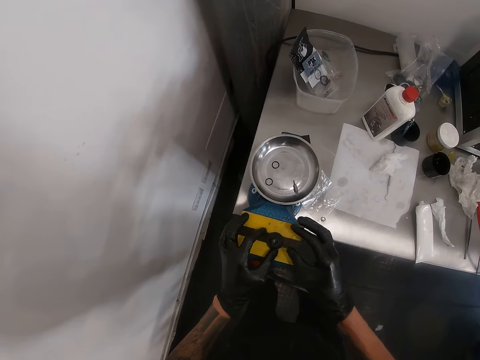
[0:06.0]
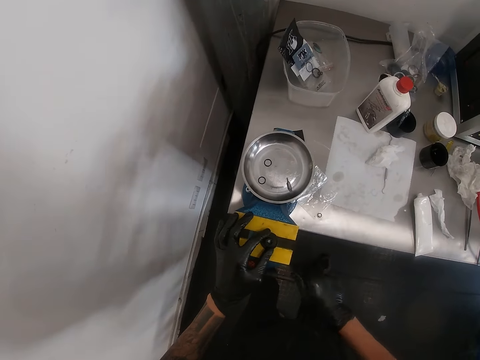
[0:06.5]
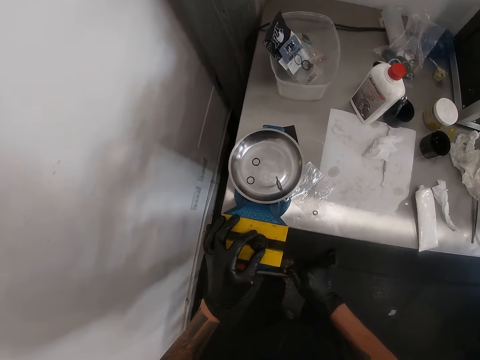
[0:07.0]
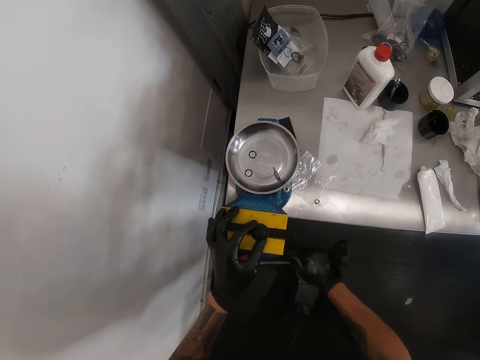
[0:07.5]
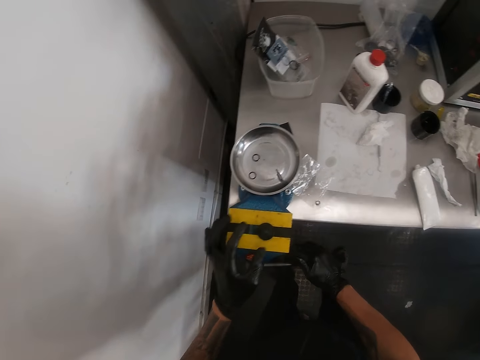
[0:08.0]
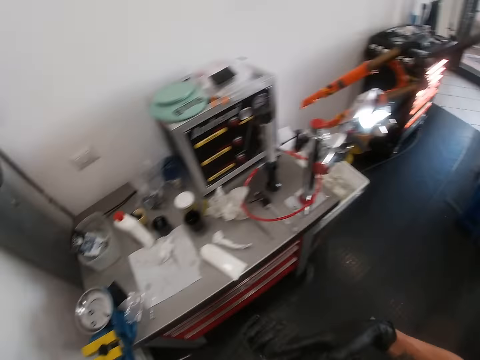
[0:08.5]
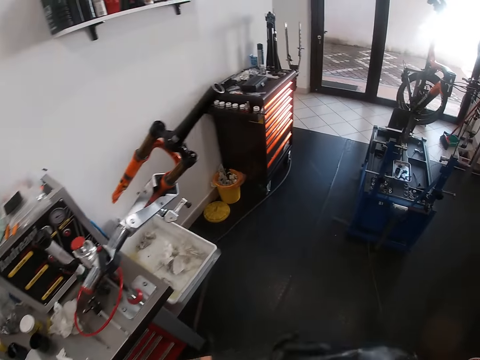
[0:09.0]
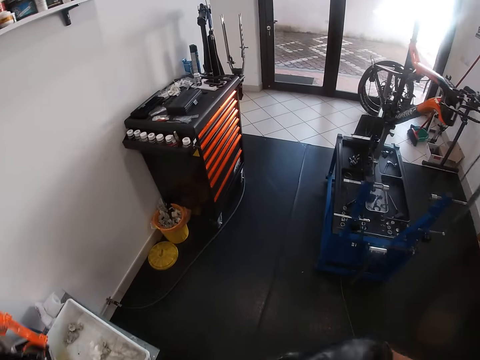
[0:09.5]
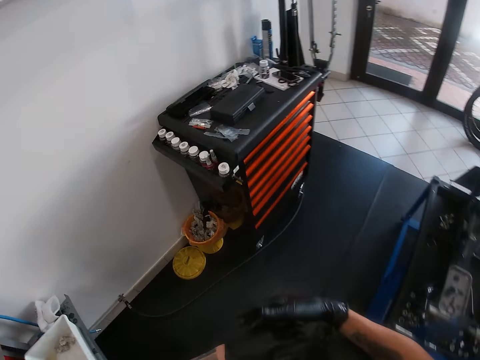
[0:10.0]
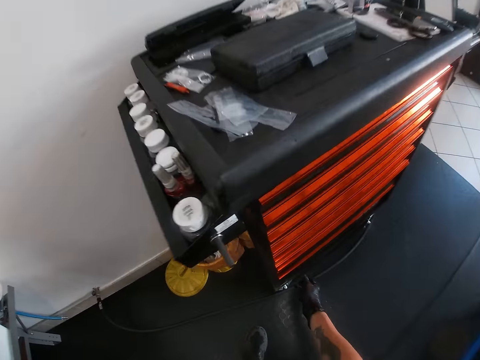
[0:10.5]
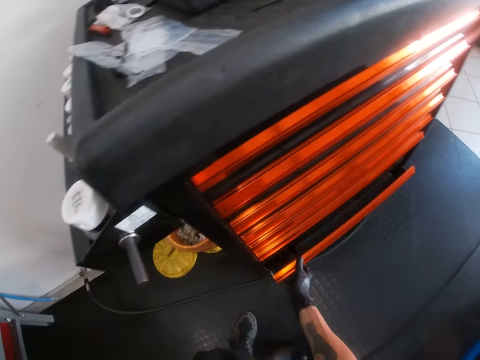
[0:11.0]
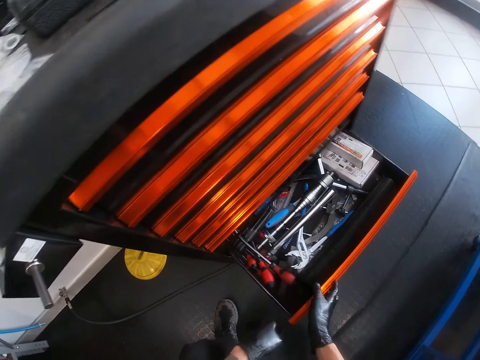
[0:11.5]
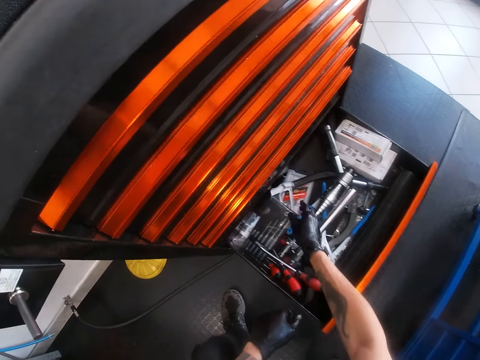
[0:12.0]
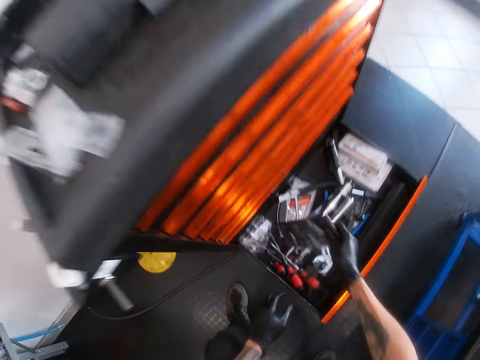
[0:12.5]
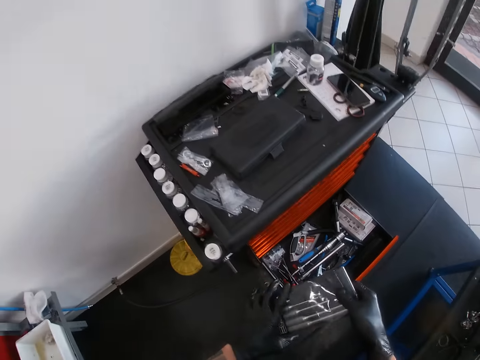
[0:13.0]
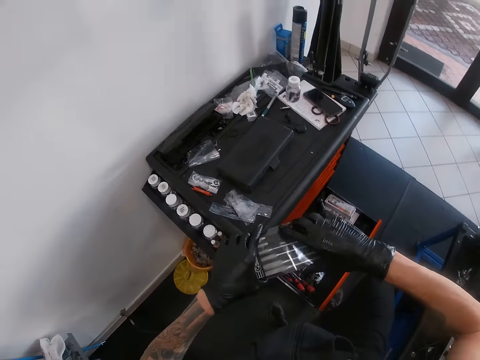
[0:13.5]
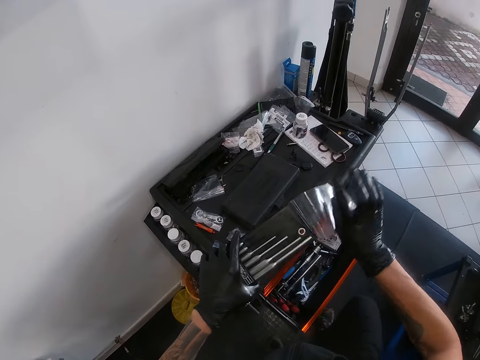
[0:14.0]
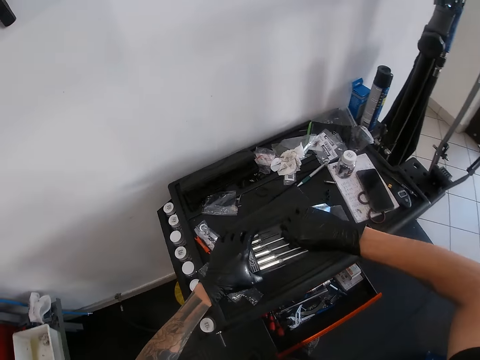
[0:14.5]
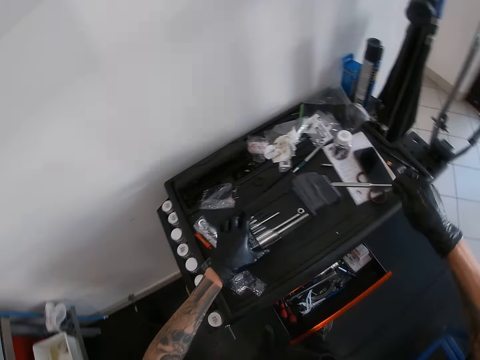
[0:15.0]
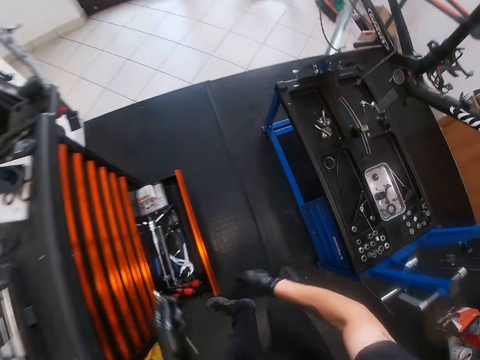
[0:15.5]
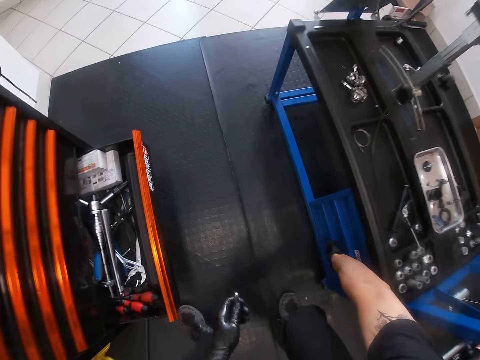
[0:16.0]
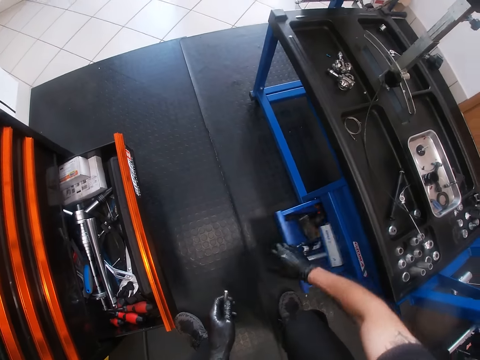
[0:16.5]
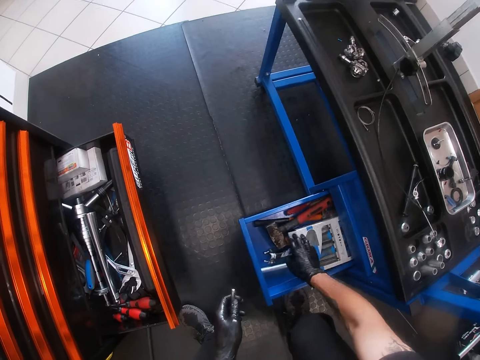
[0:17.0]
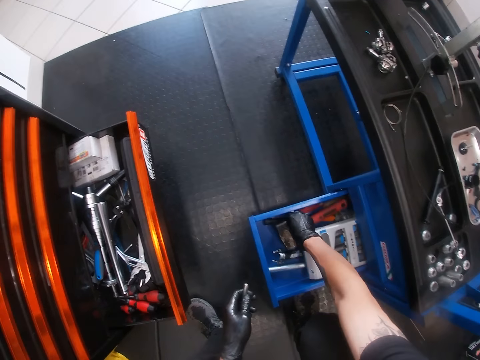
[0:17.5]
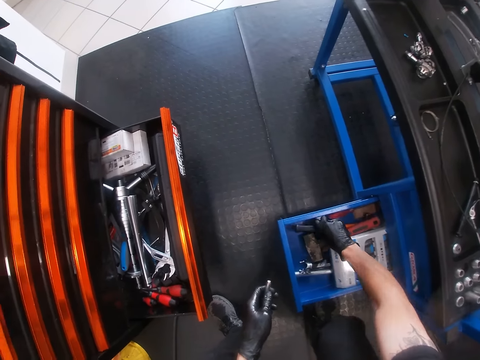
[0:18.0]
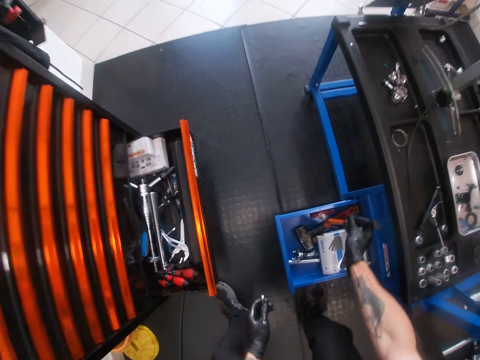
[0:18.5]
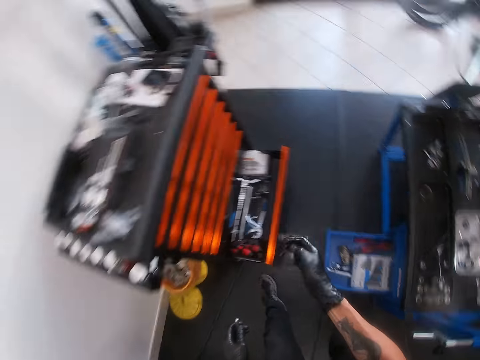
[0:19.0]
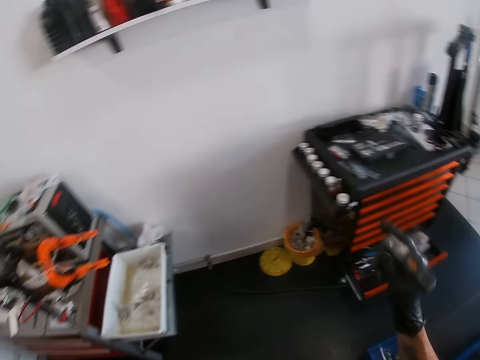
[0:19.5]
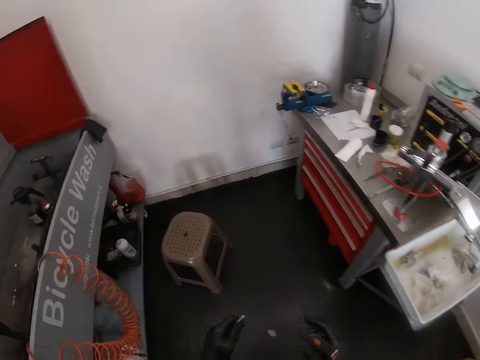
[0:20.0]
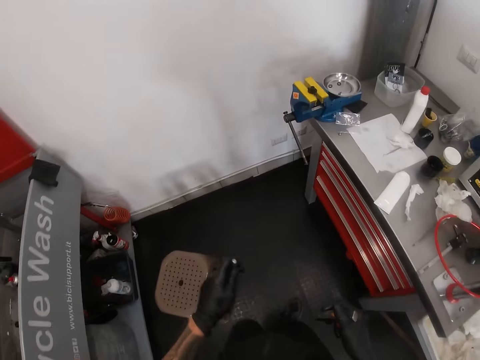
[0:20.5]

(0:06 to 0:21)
The camera wearer holds the adjustor knob on the table vice with his left hand. He holds the table vice handle with his right hand. He walks around the room. He opens a drawer with his right hand. He picks up a chain tool kit from the drawer with his right hand. He opens the polythene bag. He removes a chain tool or metal from the chain tool kit with his right hand. He drops the chain tool kit on a table with his left hand. He opens a drawer with his right hand. He picks up a hammer from the drawer with his right hand.

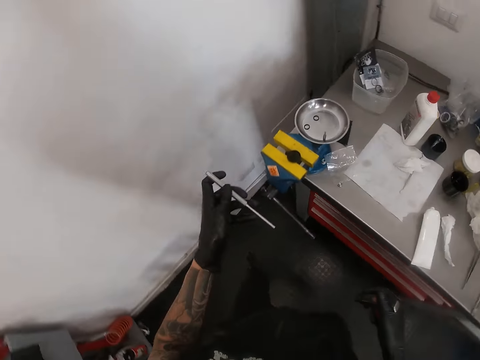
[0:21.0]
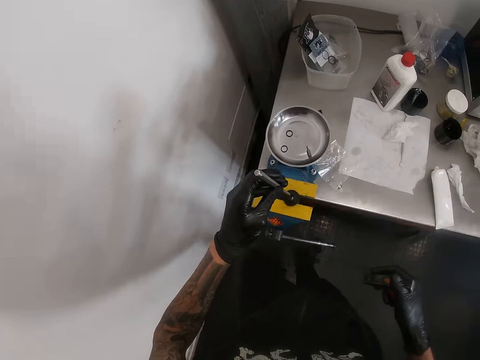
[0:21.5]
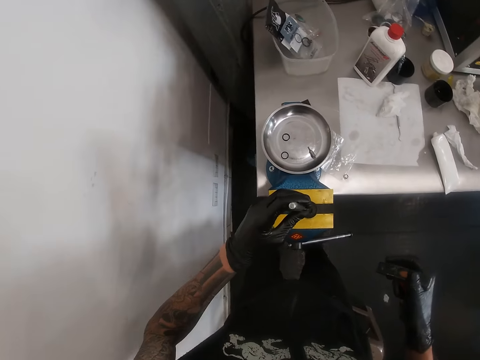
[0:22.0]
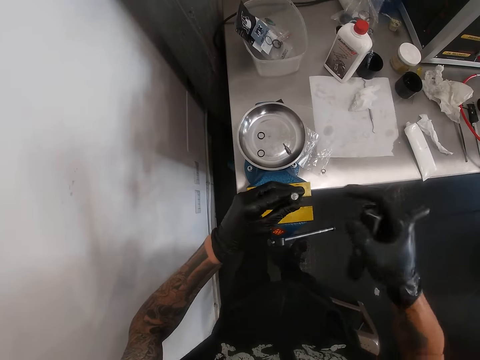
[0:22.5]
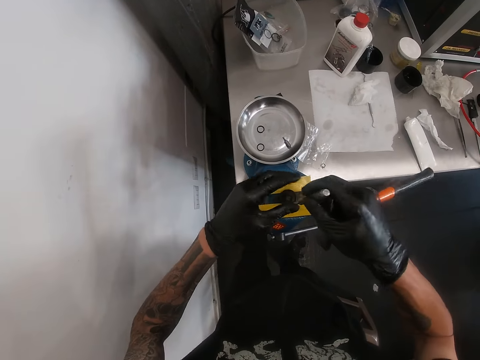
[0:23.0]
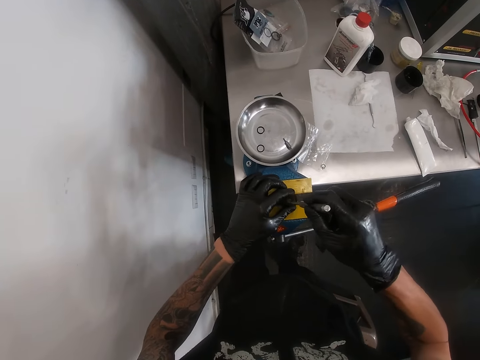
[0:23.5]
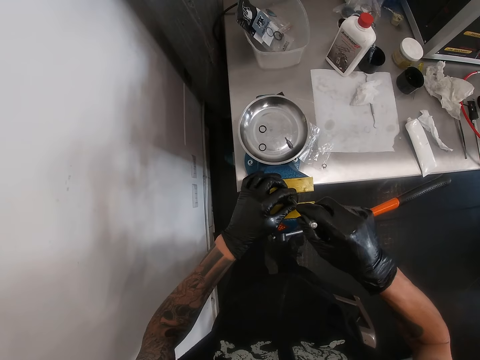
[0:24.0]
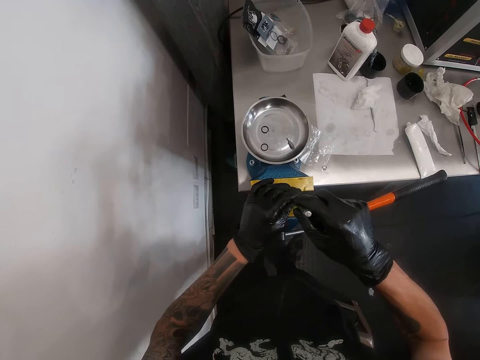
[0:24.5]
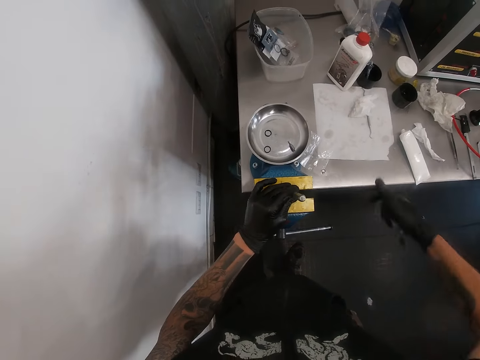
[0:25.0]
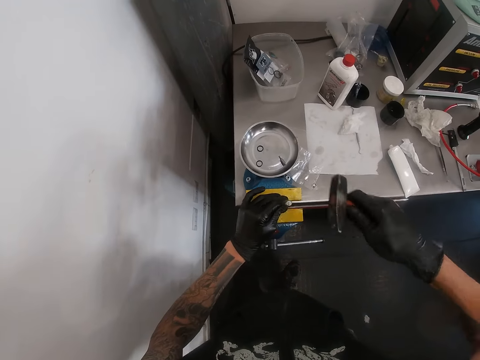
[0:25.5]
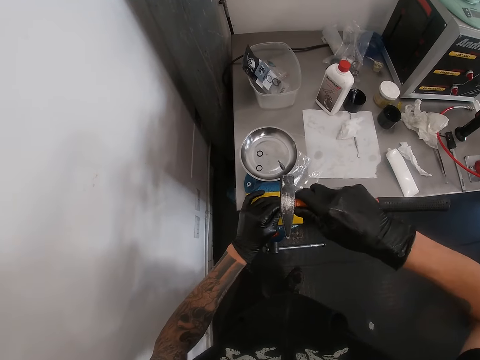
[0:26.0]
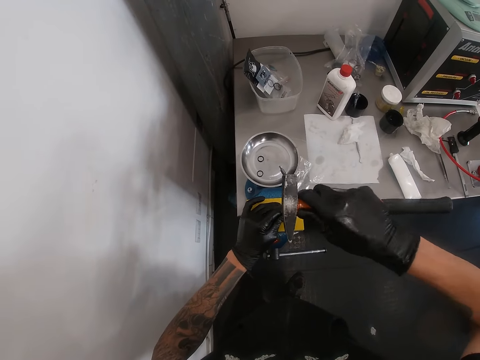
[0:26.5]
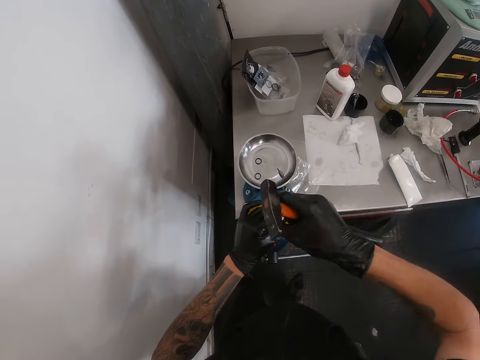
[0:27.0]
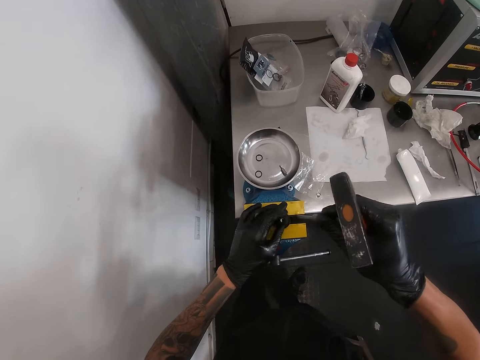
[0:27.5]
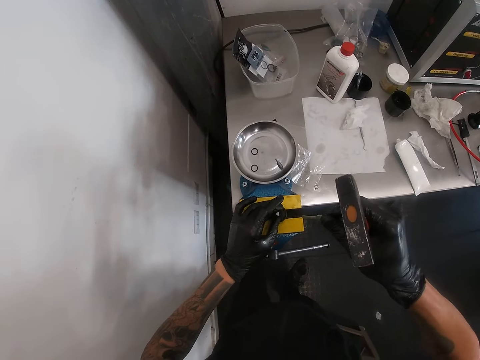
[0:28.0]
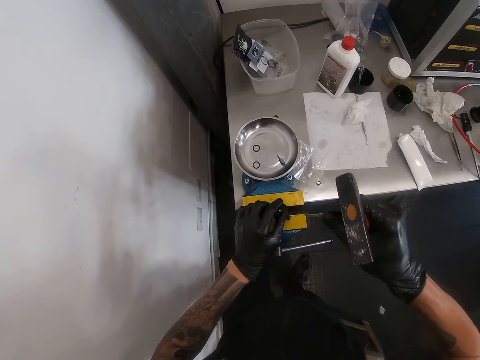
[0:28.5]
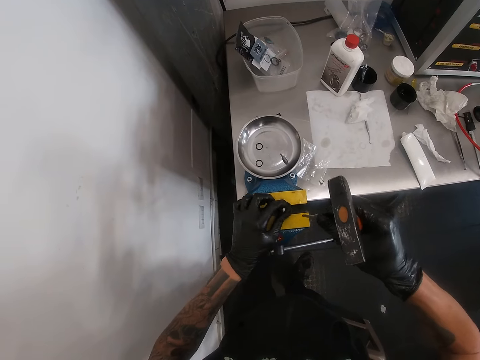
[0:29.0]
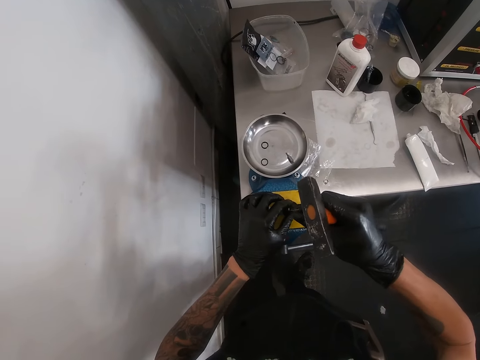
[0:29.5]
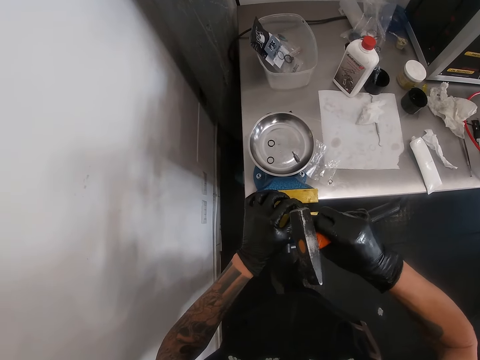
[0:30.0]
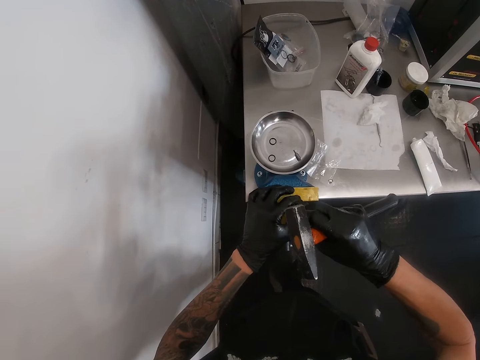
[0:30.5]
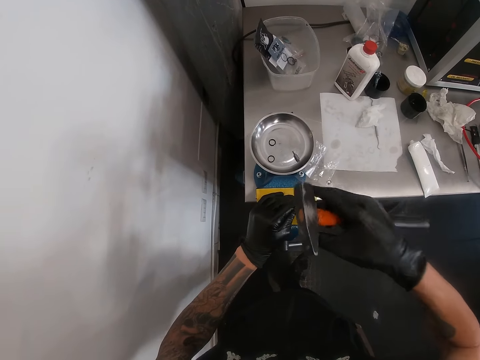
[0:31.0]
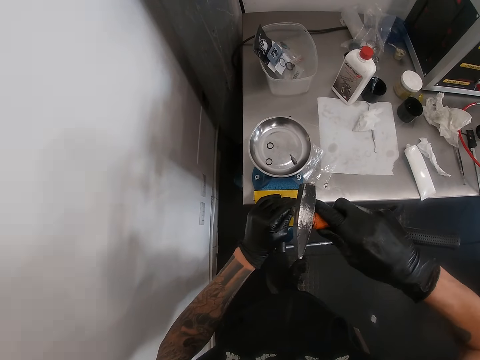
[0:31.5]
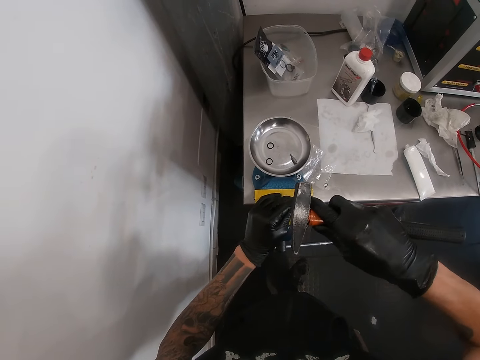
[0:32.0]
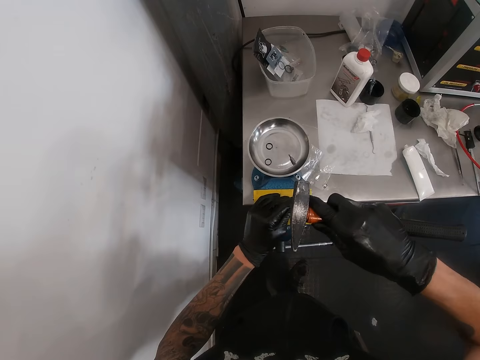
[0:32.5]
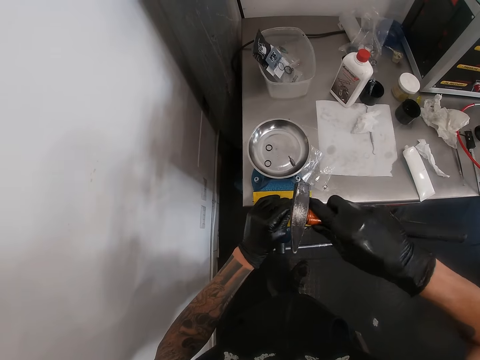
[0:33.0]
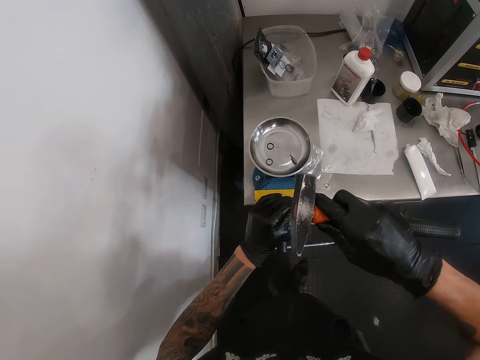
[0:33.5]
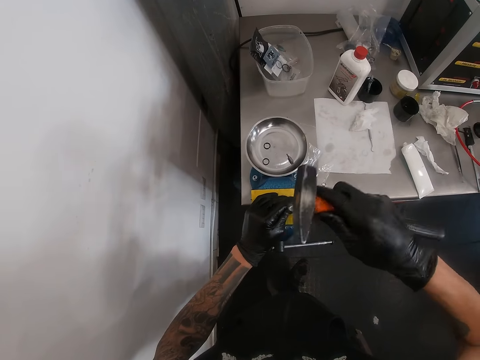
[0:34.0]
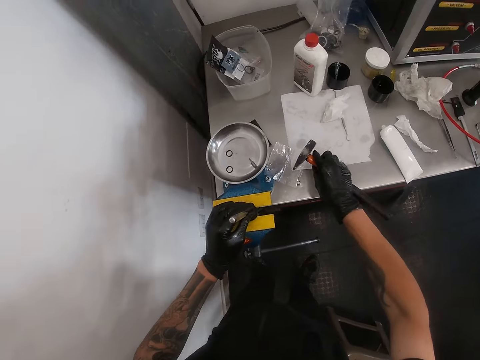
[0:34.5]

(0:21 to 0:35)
The camera wearer puts the chain tool or metal inside the adjustor knob or headset stem cover on the table vice with his left hand. He holds the chain tool with his right hand. He holds the adjustor knob with his left hand. He hammers the chain tool with the hammer in his right hand. He adjusts the adjustor knob on the table vice with his left hand. He fixes the headset stem cover with the metal. He puts the chain tool inside the adjustor knob on the table vice with his right hand. He hammers the chain tool with the hammer in his right hand. He drops the hammer on the table with his right hand.
